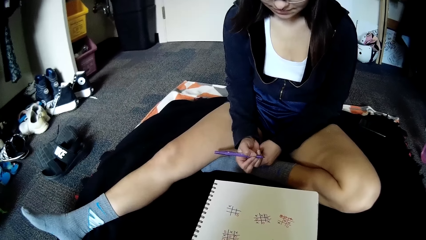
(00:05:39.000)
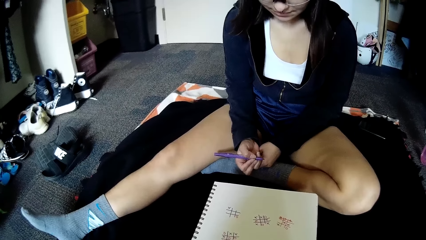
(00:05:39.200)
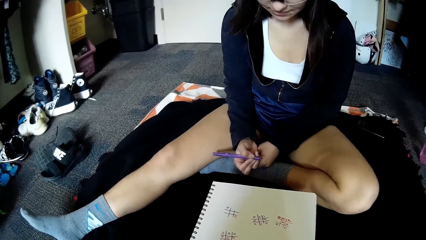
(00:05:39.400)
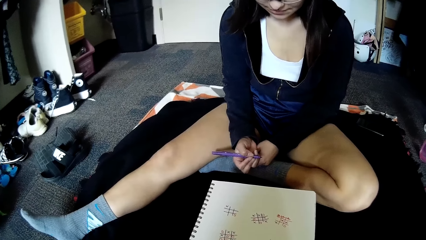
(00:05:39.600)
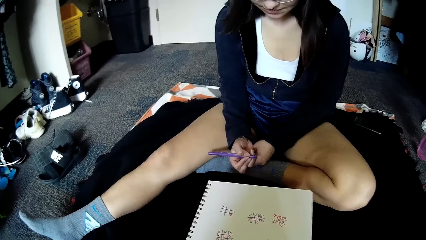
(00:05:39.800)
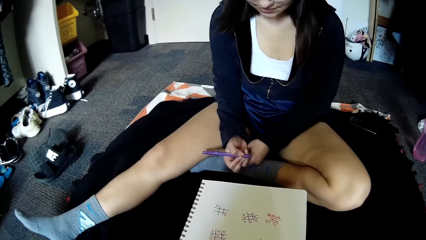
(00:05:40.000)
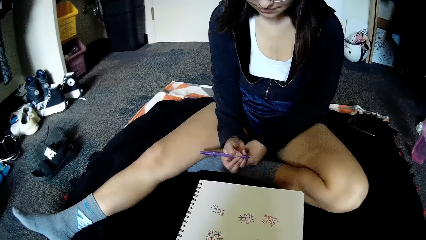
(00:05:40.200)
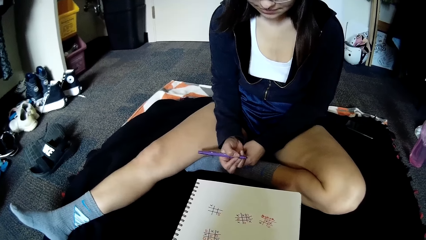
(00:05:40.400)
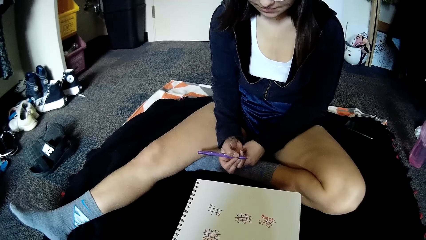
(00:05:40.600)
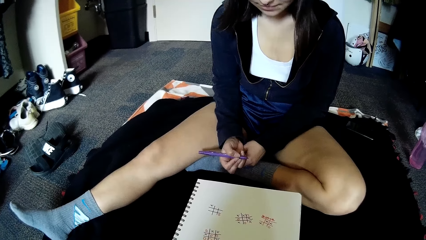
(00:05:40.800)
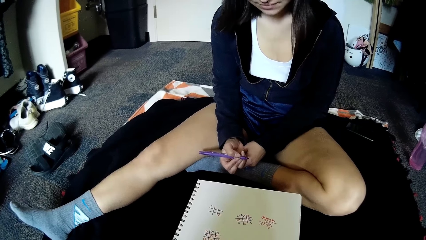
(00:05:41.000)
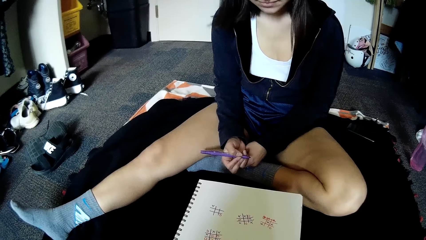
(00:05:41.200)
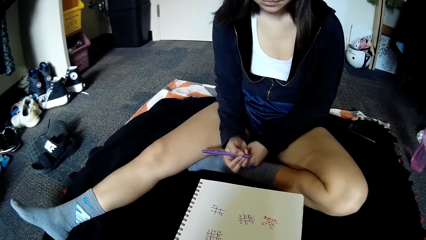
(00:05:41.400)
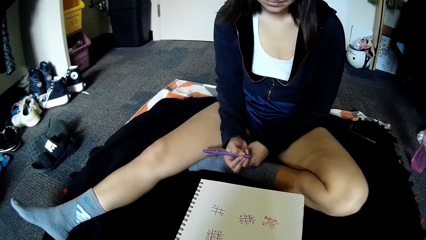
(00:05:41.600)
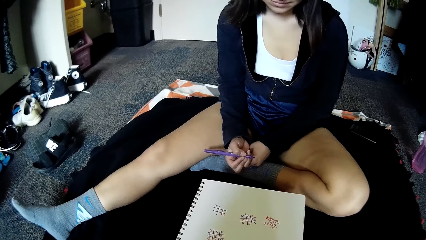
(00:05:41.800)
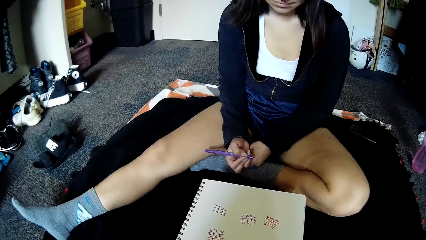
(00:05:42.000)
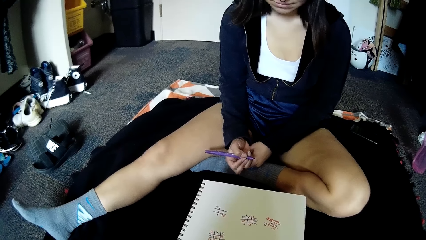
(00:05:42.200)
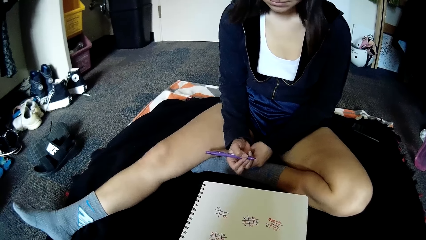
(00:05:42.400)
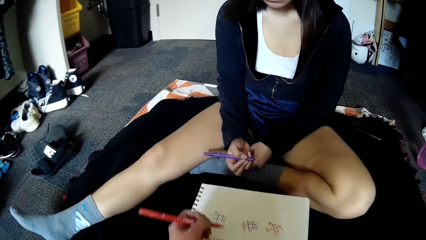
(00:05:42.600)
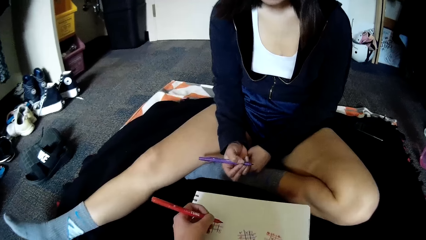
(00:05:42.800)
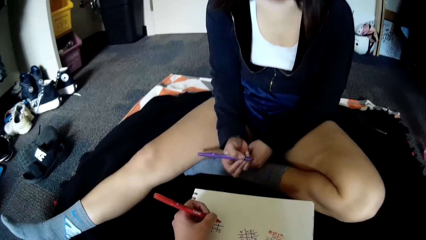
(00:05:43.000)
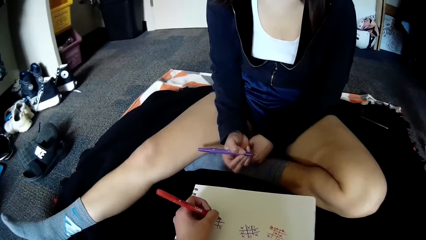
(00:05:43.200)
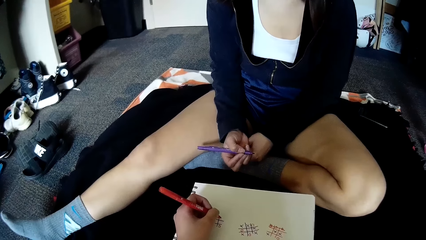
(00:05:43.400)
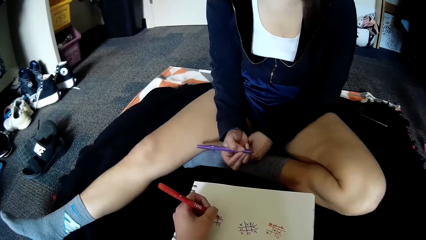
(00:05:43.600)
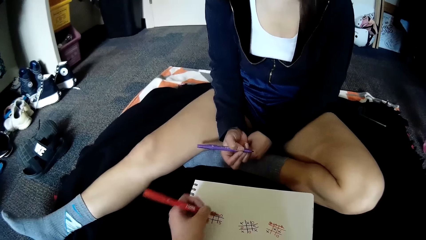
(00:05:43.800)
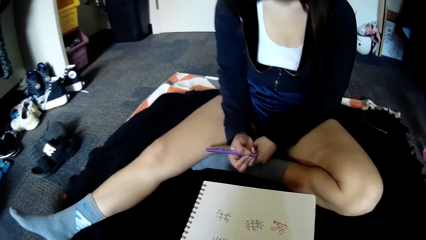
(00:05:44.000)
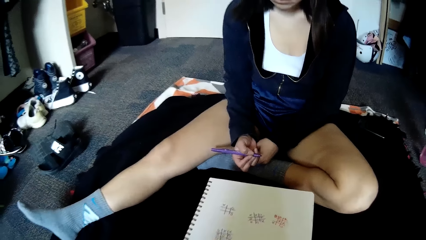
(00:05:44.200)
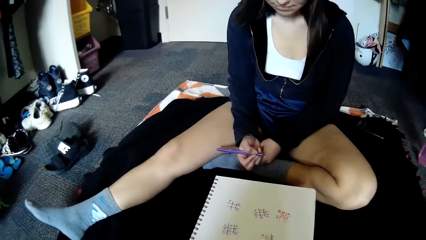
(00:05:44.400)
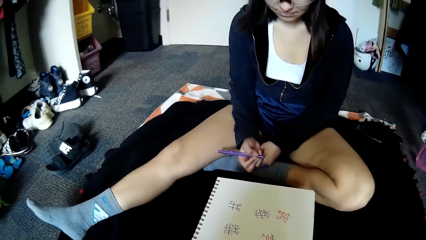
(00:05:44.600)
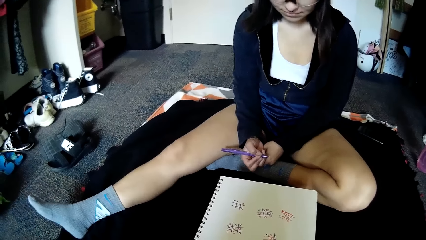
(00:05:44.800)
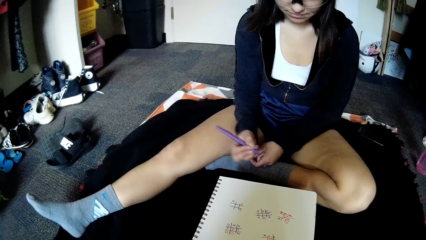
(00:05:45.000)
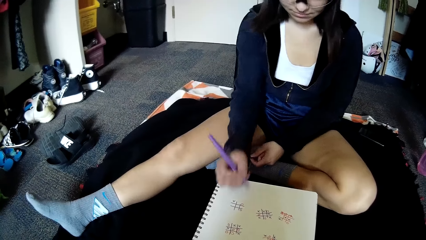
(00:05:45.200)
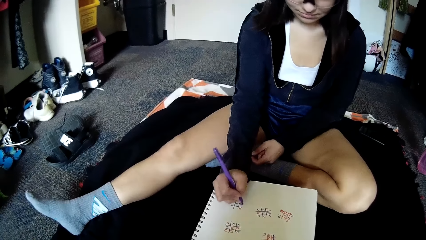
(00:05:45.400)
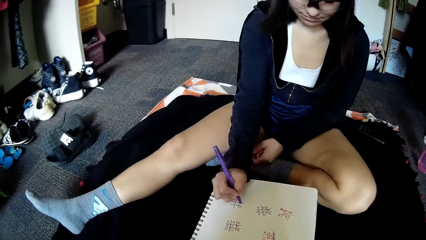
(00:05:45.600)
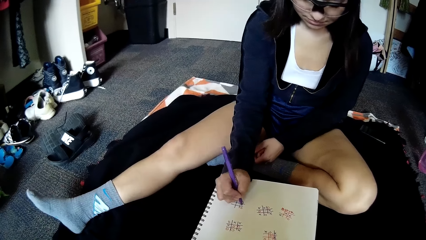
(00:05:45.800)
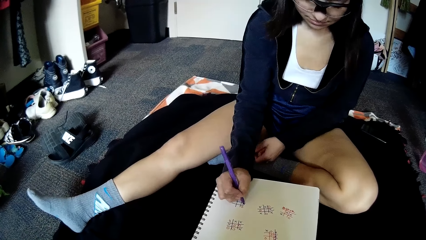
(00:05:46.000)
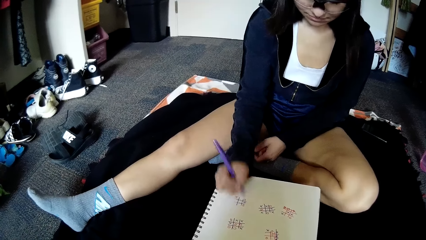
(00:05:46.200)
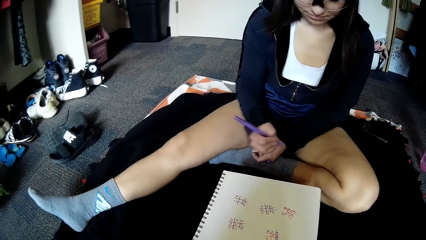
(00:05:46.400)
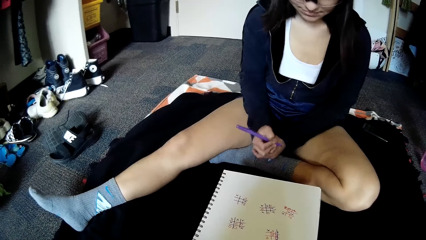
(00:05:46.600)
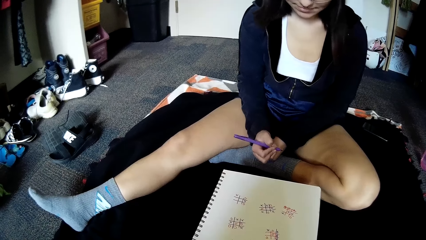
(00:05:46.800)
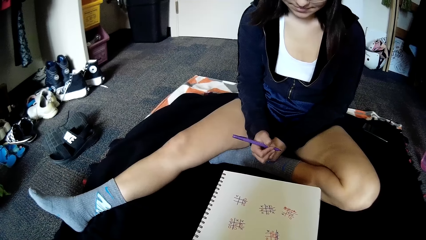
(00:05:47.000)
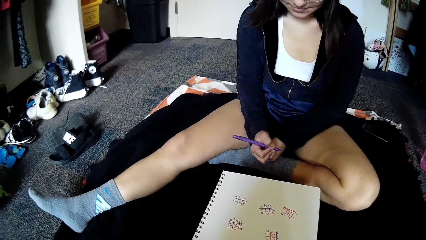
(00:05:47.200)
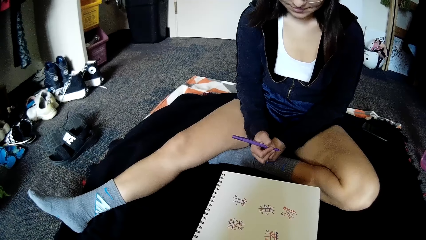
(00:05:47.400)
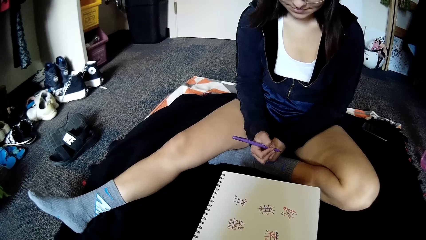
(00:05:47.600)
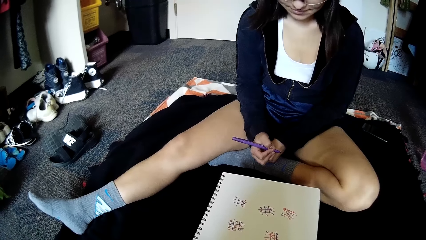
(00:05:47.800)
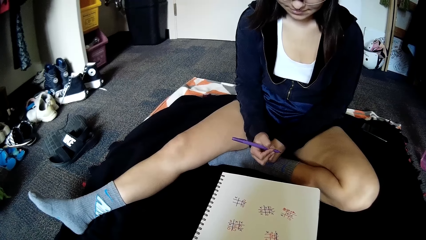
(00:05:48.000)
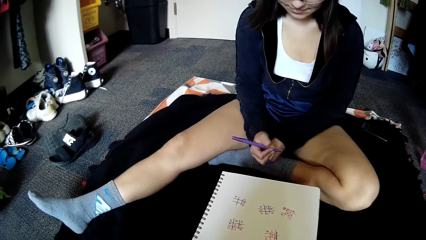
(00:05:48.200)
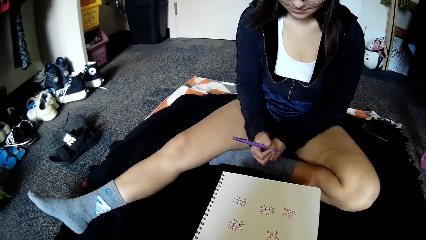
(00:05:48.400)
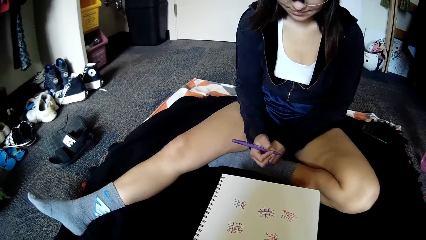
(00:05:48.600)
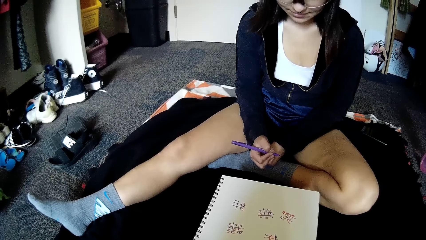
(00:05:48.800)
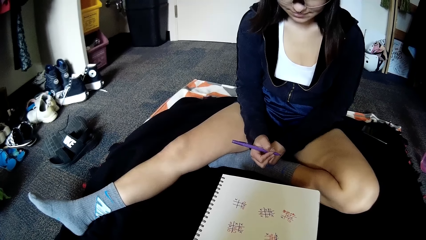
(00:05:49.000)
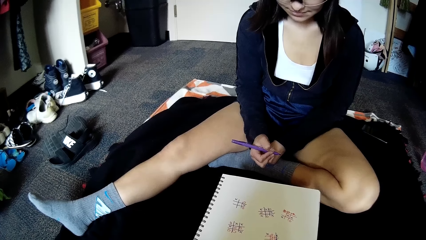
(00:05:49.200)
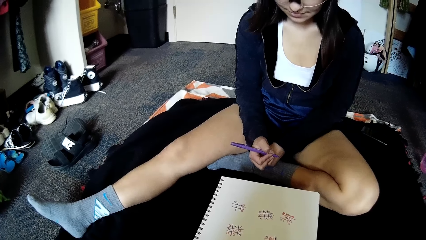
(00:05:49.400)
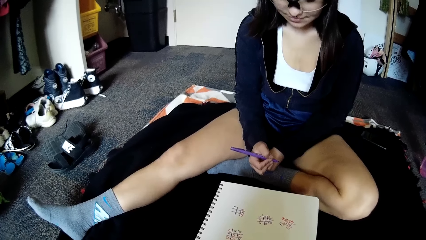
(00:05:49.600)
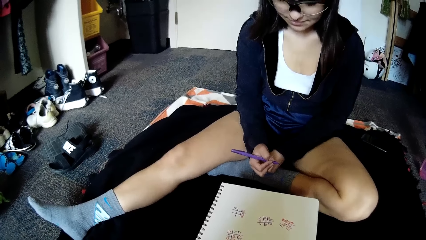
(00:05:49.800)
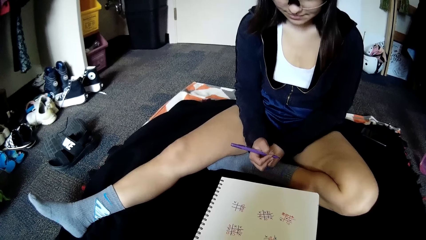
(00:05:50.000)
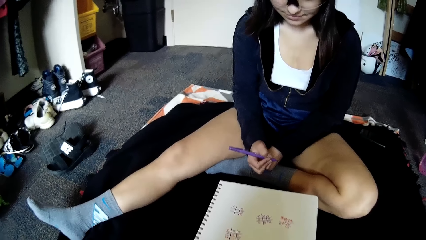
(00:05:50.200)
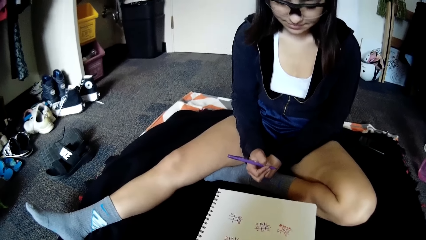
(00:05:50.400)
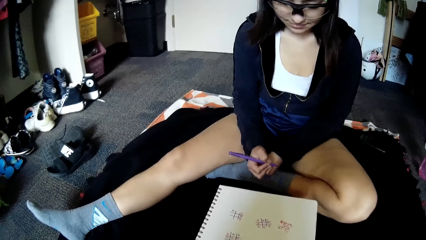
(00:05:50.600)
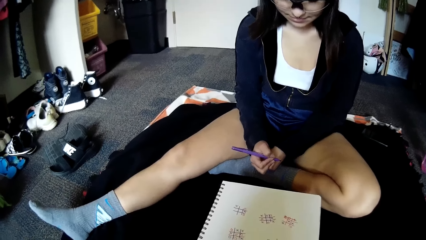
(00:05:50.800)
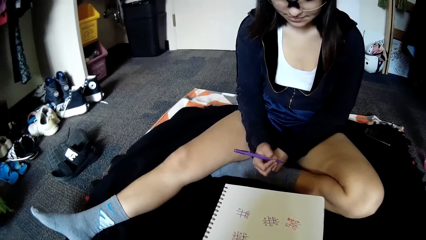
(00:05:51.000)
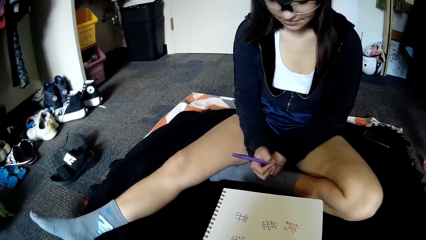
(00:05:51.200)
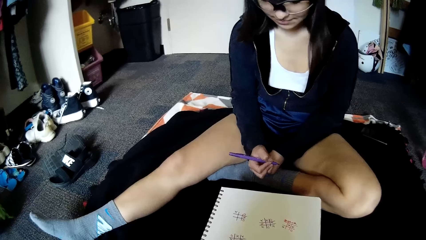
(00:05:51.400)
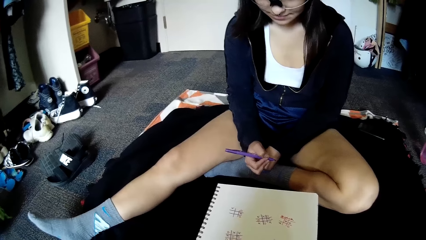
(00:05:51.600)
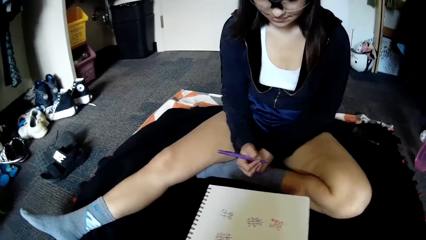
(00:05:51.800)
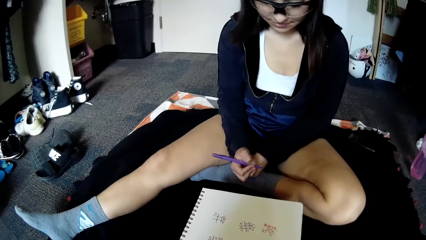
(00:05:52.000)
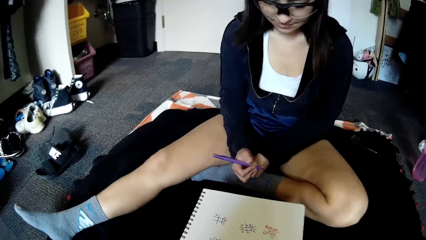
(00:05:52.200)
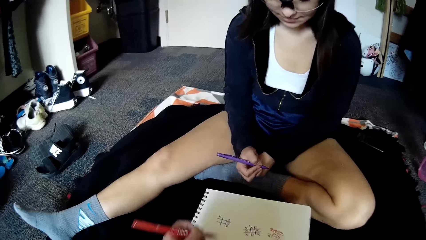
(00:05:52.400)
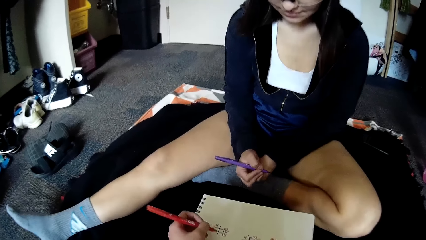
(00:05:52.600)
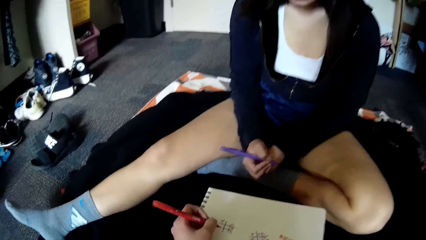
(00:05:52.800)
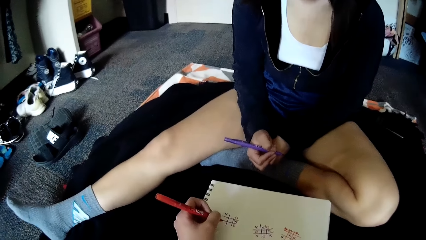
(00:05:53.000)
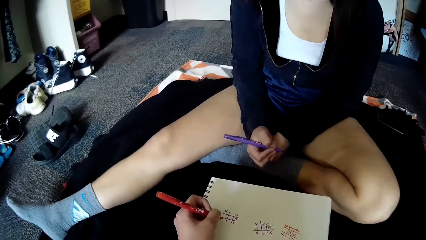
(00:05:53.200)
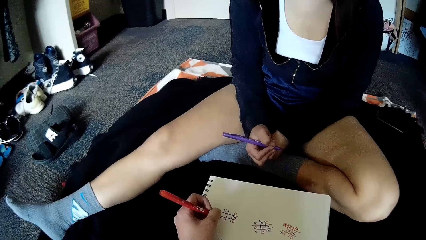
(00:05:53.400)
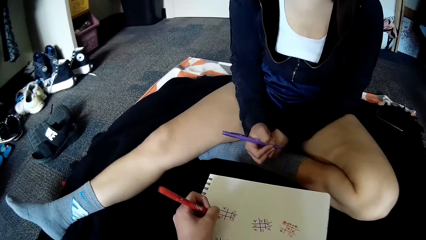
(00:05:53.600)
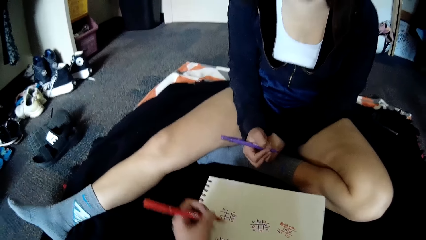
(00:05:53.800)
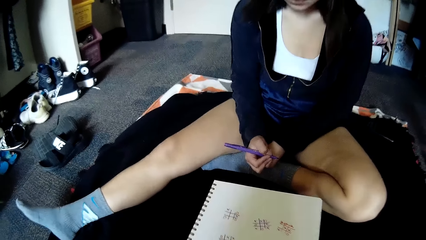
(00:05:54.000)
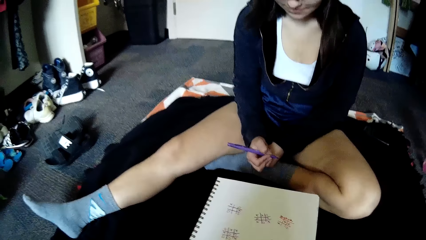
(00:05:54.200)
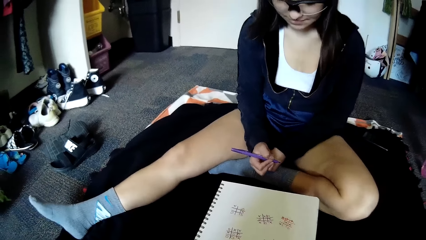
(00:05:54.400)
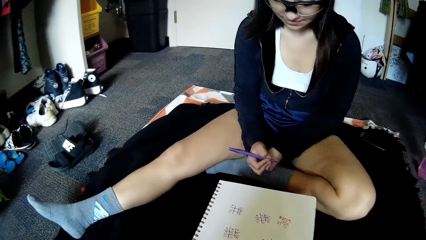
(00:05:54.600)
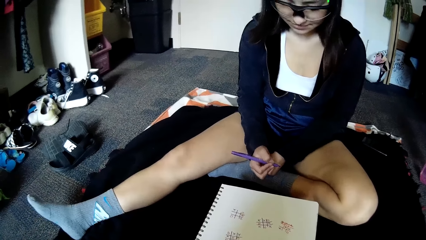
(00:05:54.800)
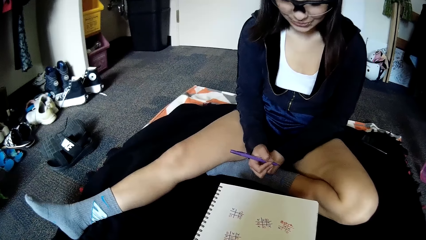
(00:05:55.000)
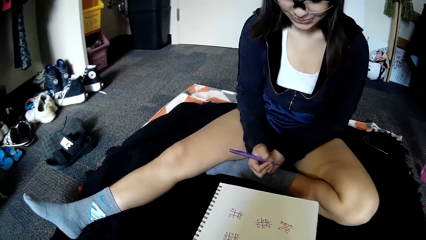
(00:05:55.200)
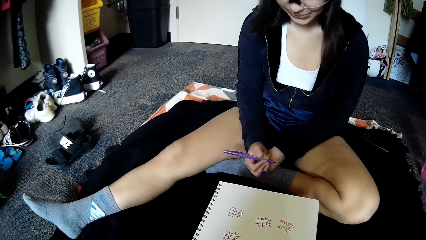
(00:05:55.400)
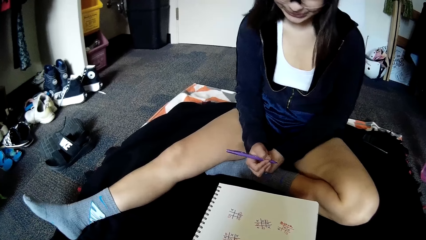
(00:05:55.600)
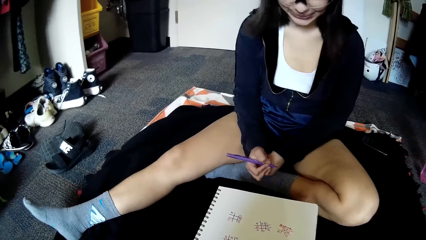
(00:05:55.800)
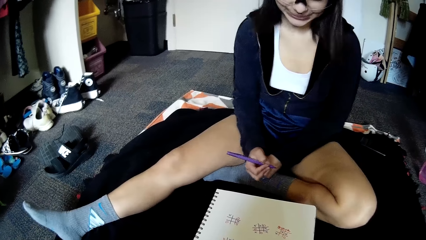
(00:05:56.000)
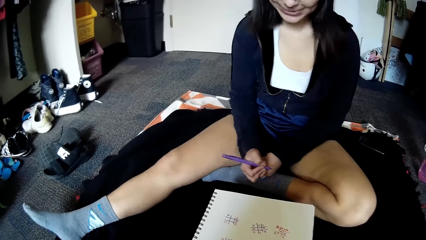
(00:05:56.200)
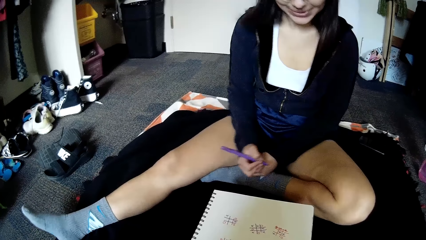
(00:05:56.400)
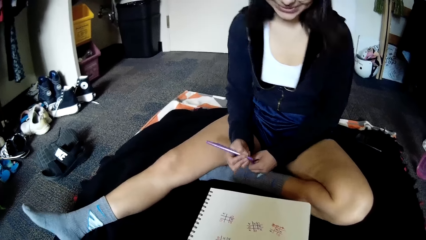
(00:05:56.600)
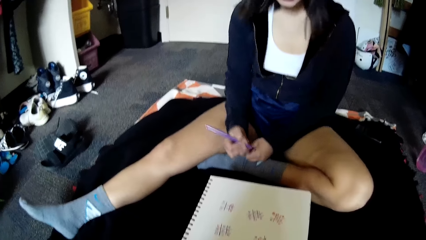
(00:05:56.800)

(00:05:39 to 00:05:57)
The camera wearer writes in the grid of squares on the paper with the red pen in her left hand. The woman writes in the grid of squares on the paper with the purple pen in her right hand. The camera wearer writes in the grid of squares on the paper with the red pen in her left hand. The woman shakes her head.
